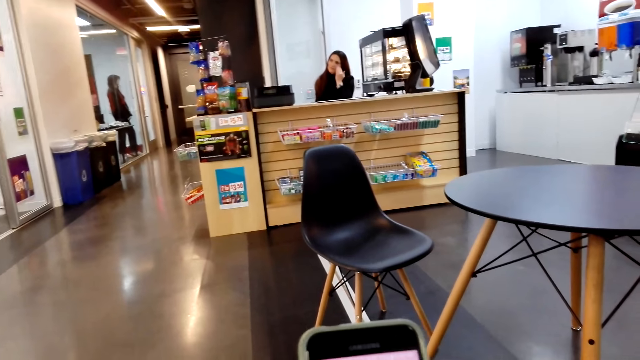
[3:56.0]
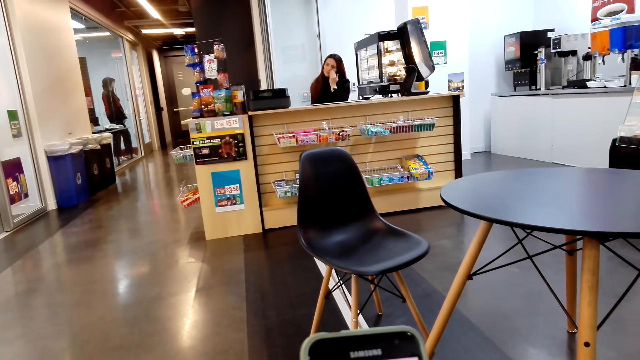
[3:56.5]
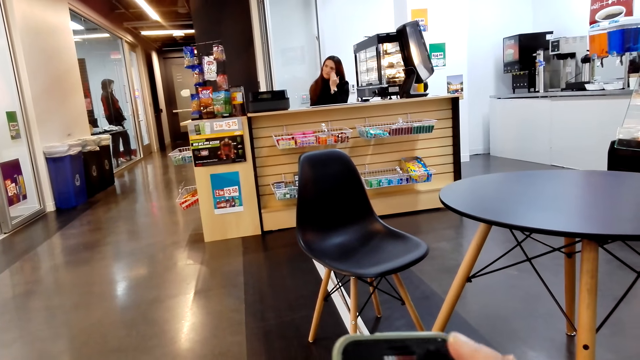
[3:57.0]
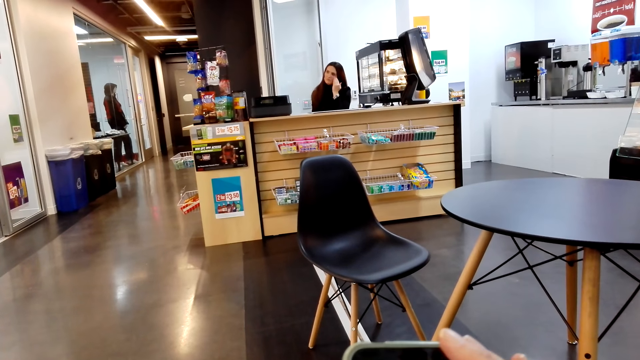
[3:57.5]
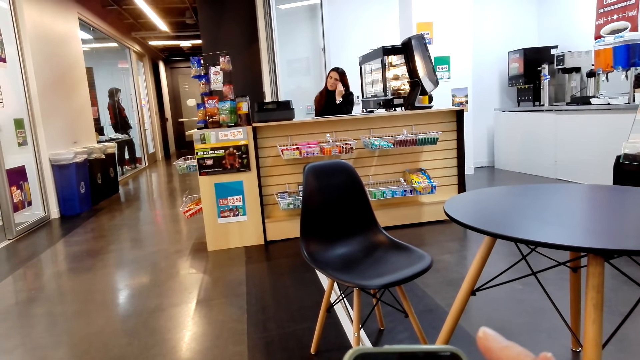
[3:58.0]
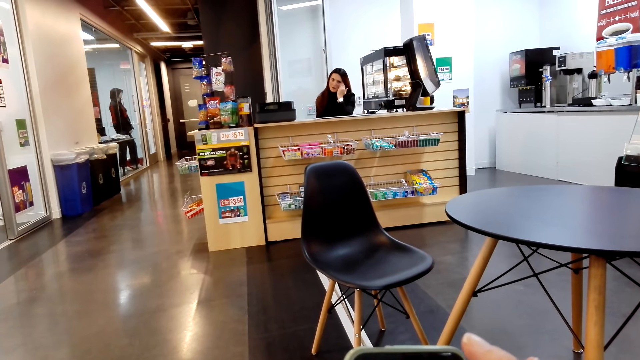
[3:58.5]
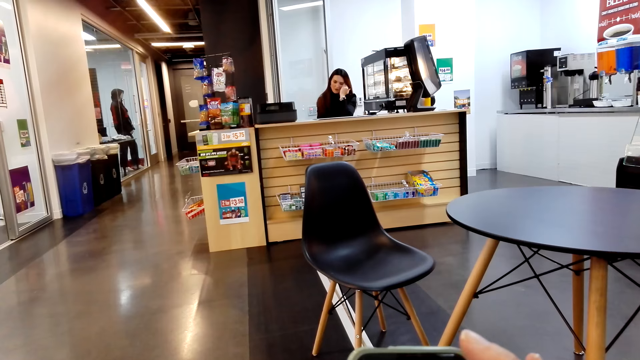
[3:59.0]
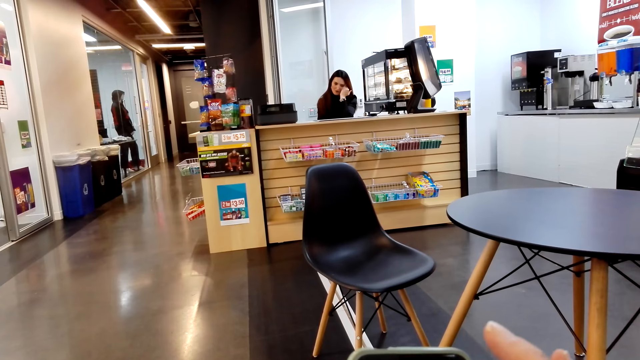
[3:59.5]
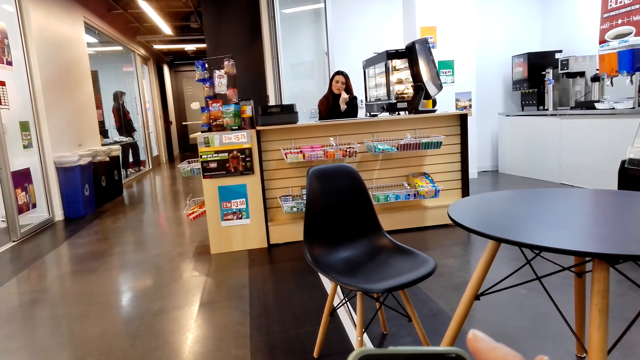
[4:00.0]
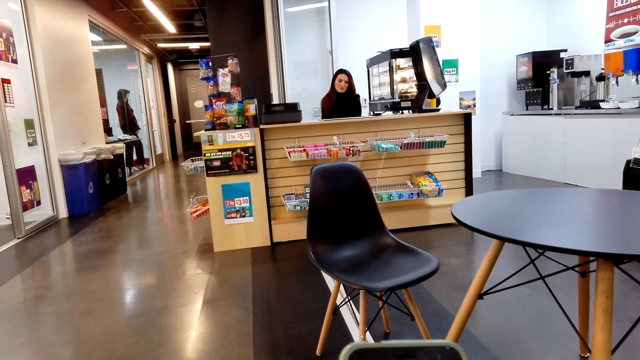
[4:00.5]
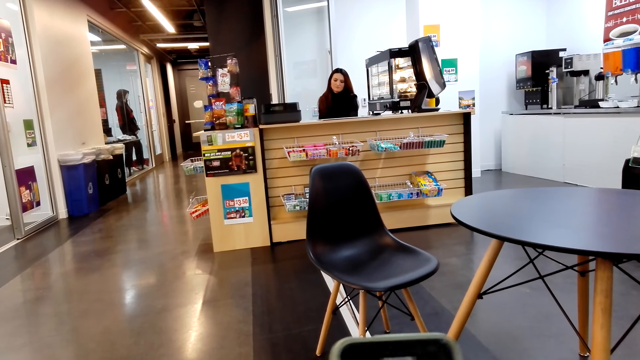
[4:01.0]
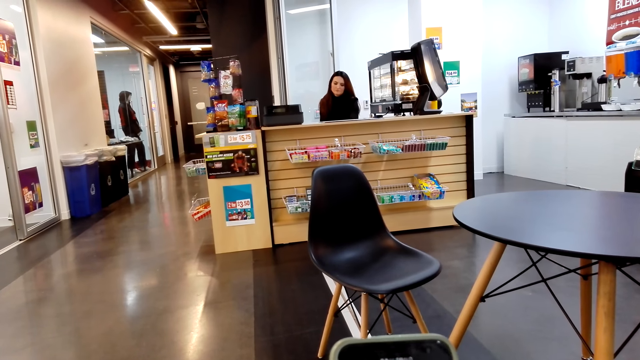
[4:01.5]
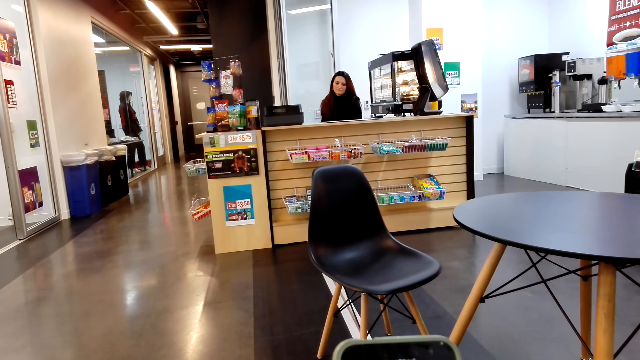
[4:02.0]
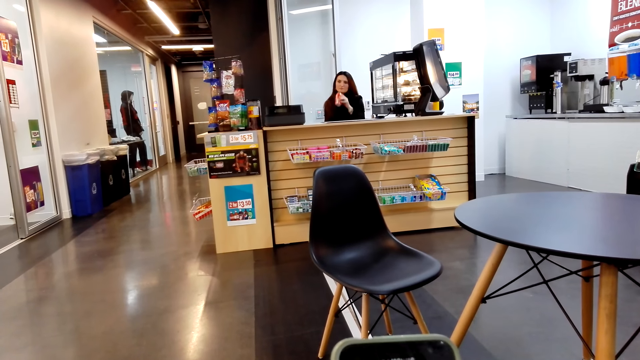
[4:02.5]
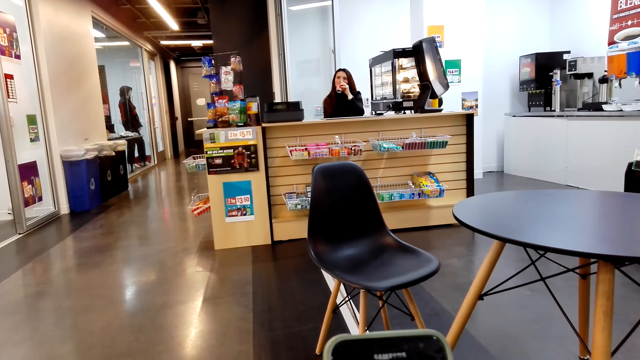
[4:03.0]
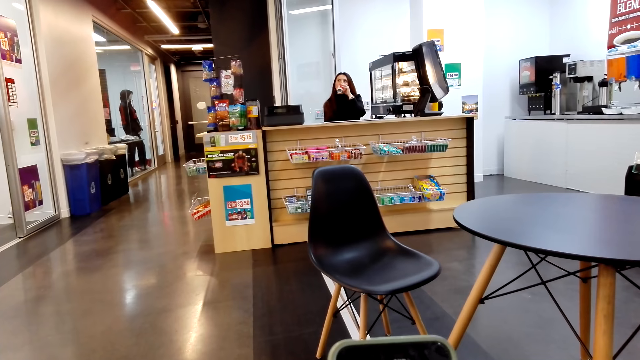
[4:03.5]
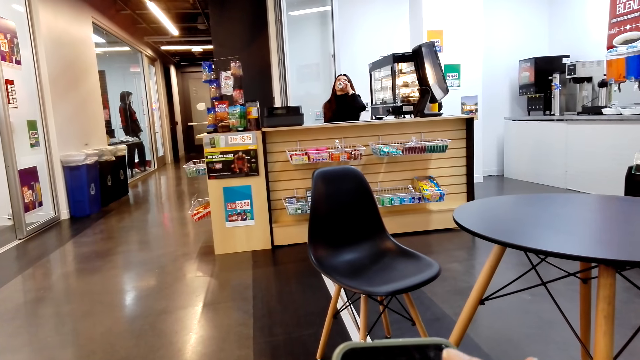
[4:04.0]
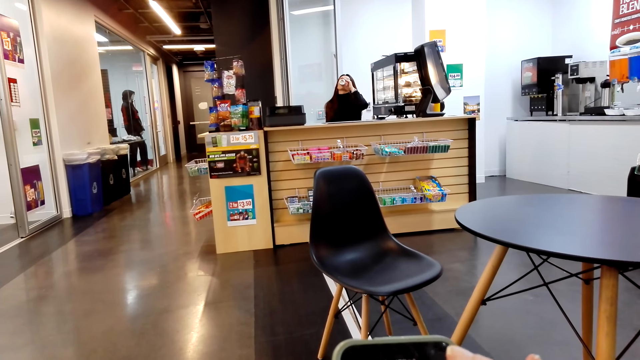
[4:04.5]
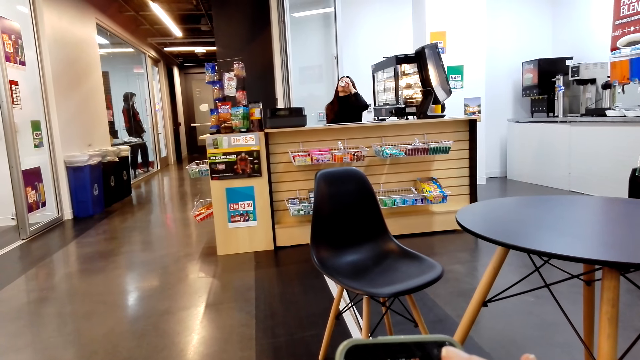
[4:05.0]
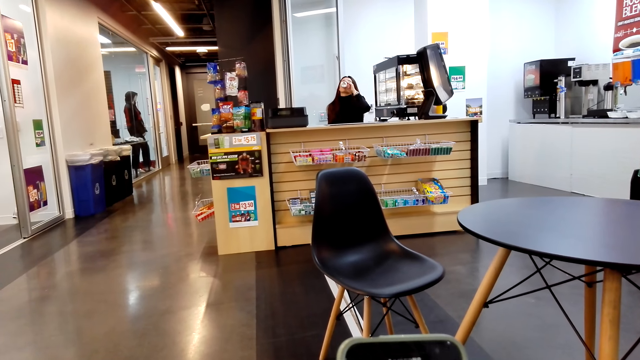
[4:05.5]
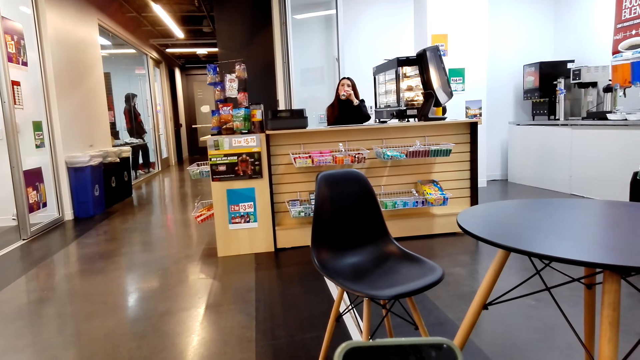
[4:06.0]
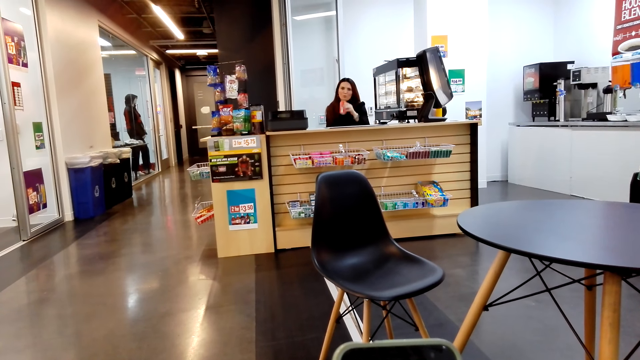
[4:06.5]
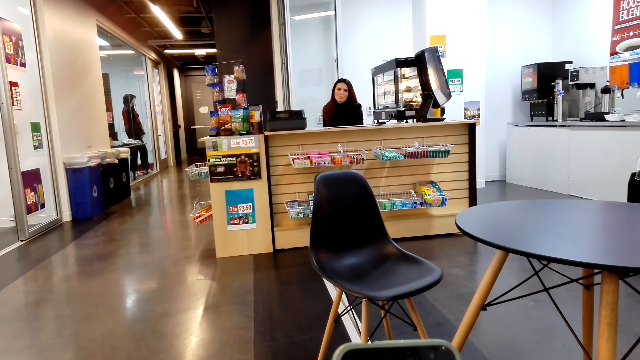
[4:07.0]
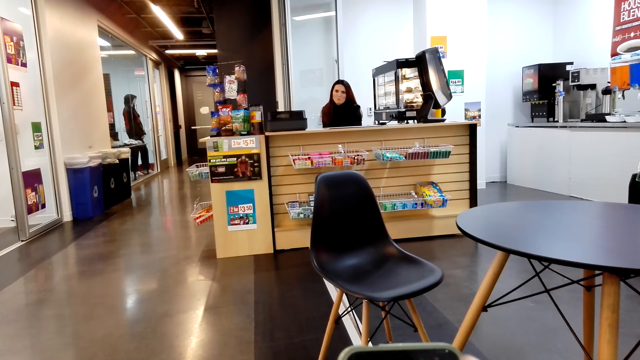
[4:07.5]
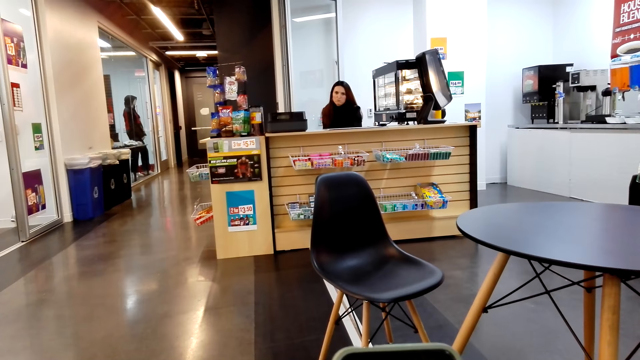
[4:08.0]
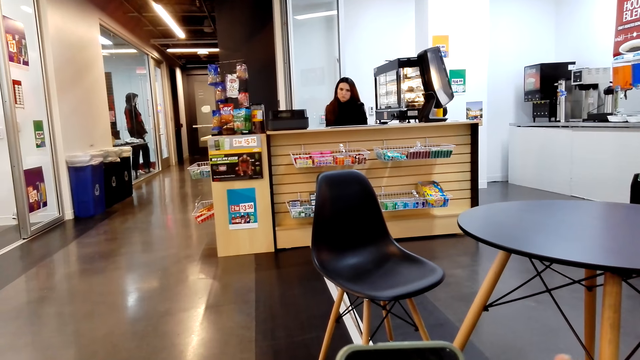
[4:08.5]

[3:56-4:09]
The woman takes a drink.

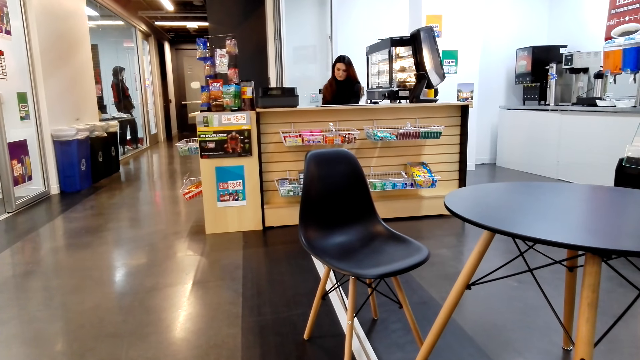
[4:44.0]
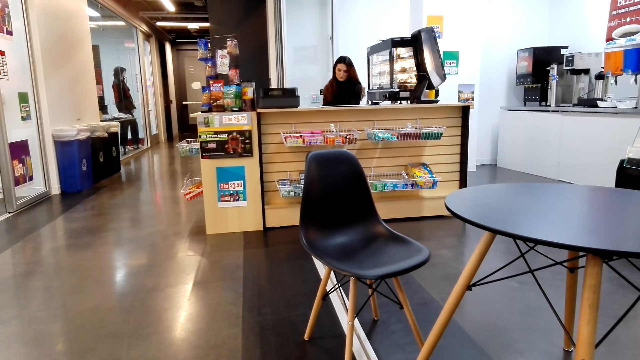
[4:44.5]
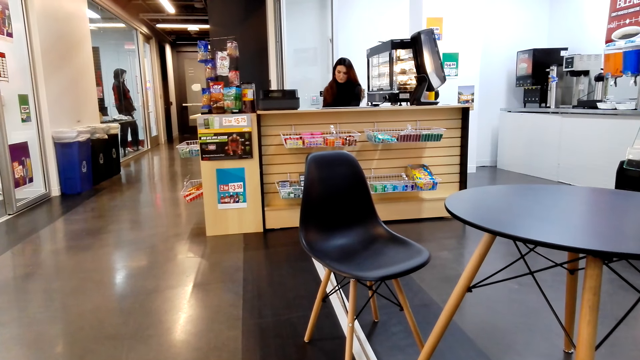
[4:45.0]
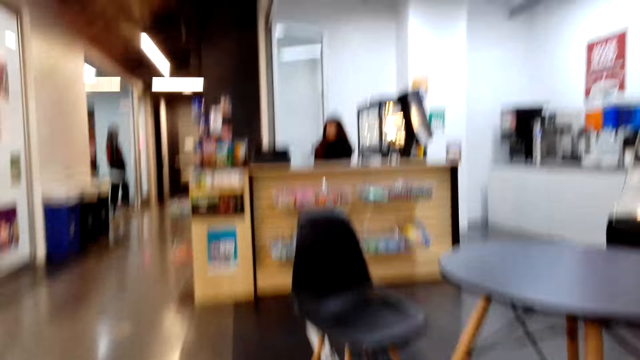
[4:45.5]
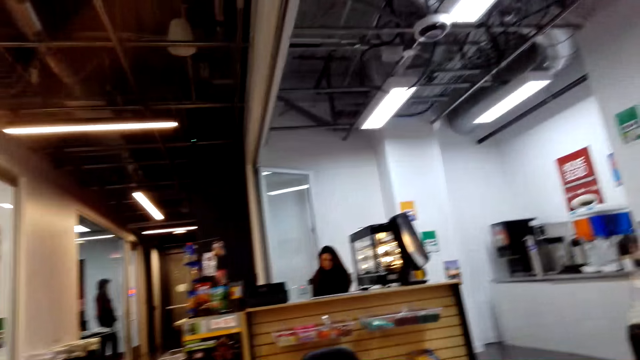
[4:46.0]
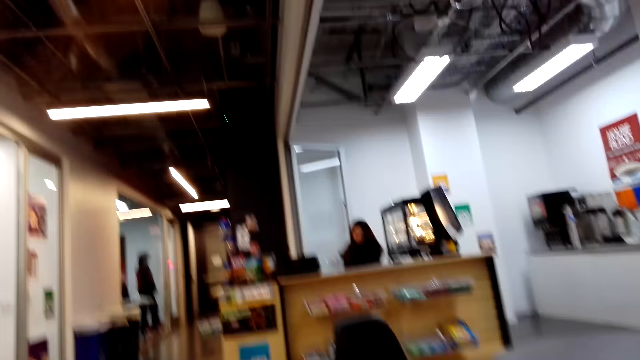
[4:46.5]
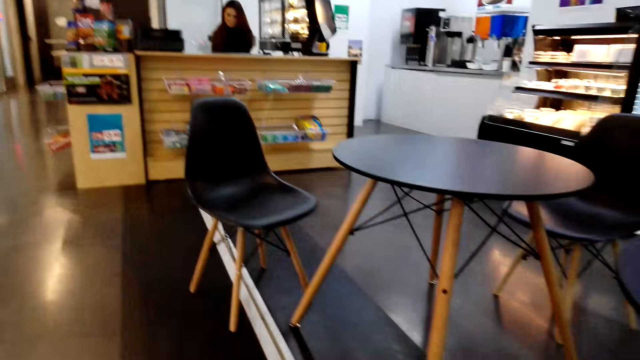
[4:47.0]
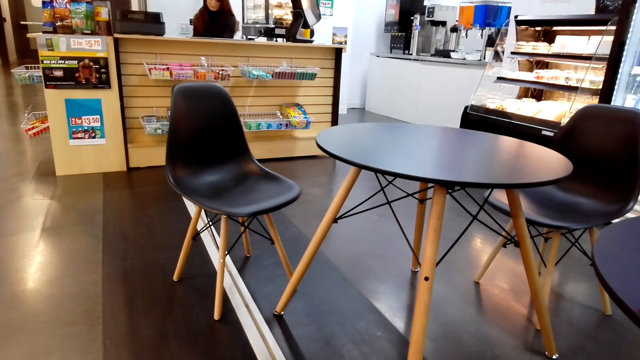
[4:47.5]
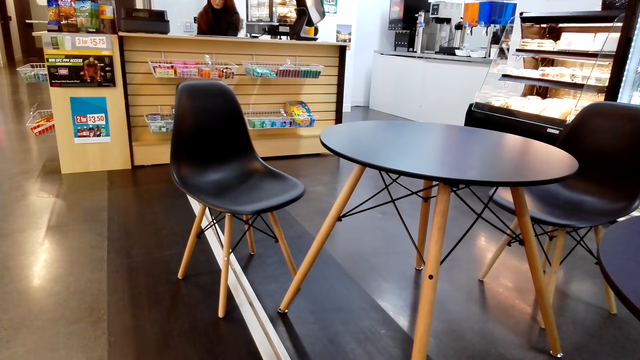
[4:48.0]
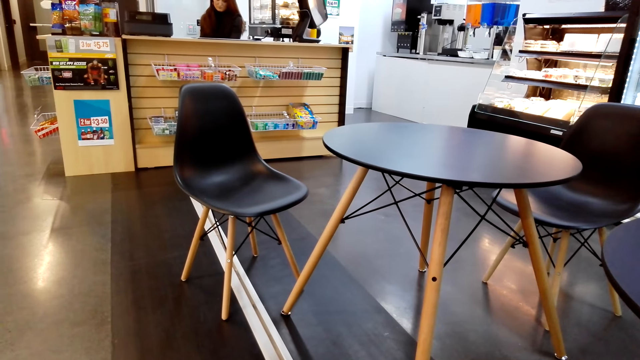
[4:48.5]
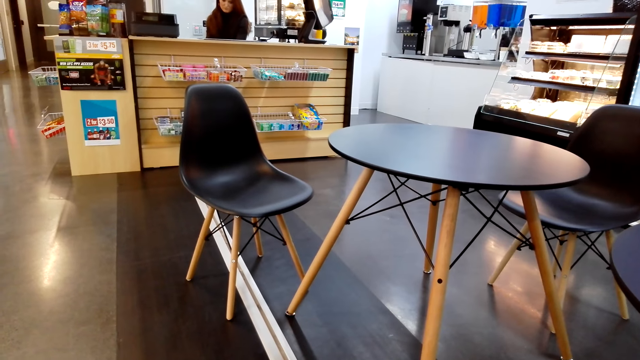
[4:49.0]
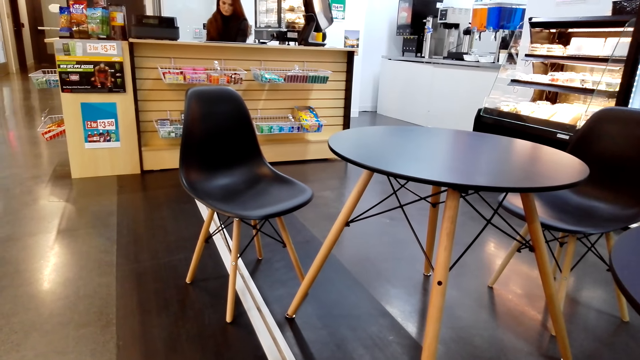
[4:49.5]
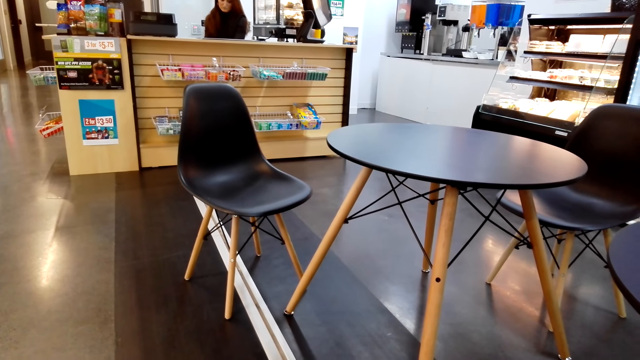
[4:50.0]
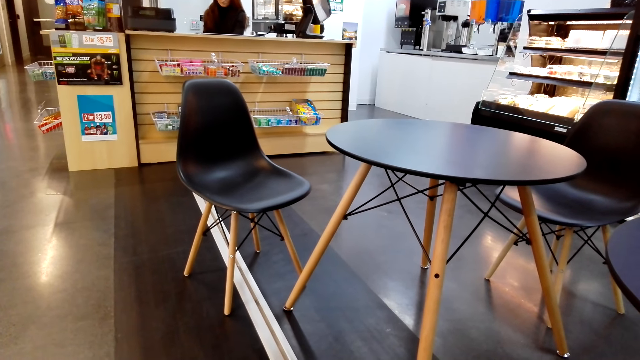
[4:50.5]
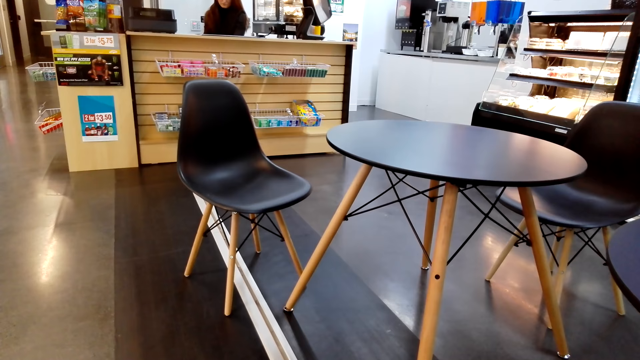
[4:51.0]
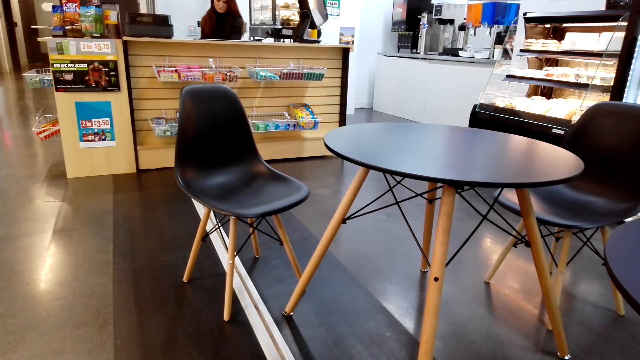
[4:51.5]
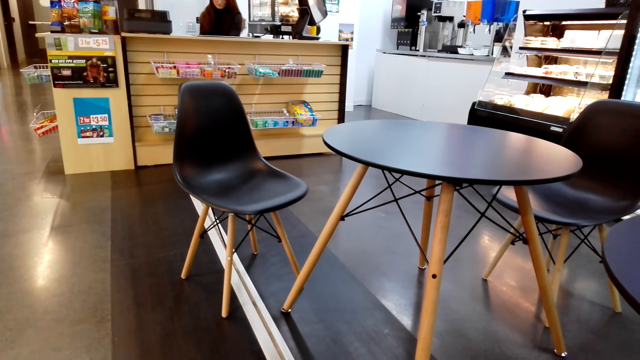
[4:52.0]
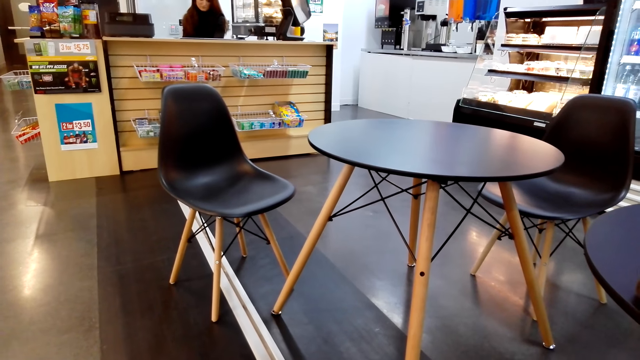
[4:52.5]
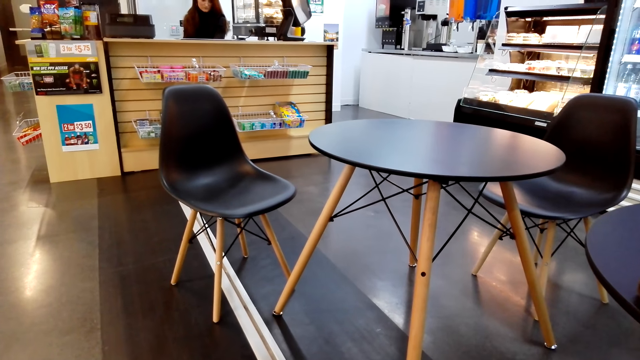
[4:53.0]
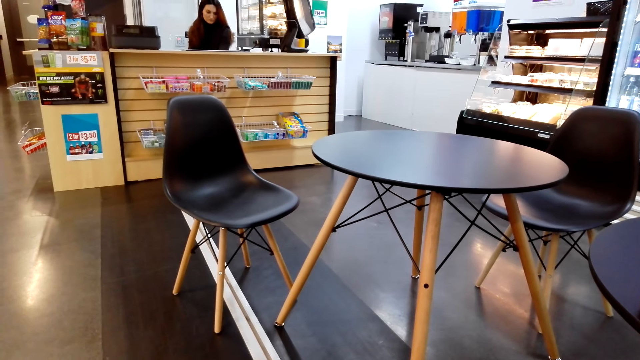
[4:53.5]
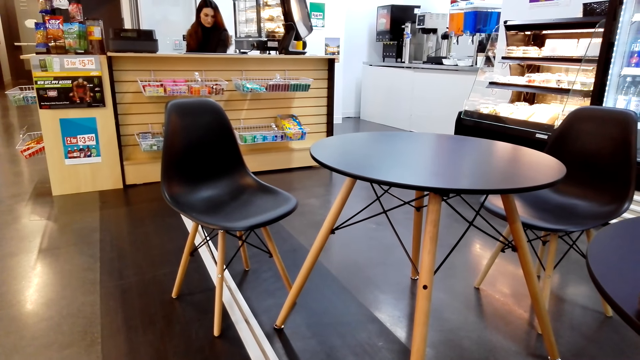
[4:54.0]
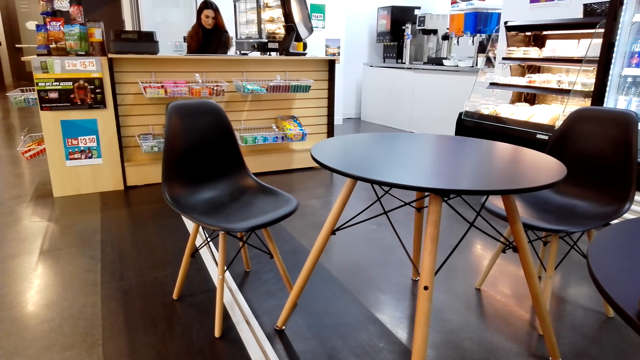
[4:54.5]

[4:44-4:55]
The camera wearer stares around.
